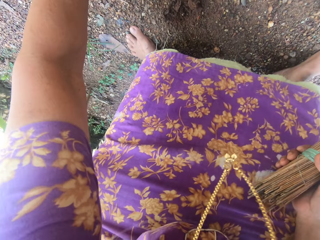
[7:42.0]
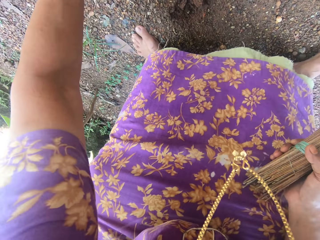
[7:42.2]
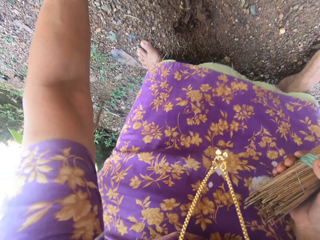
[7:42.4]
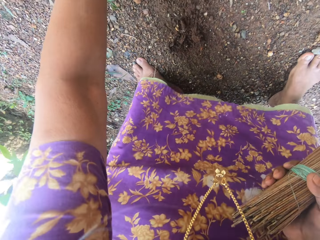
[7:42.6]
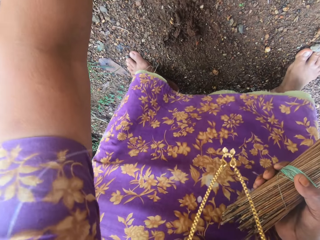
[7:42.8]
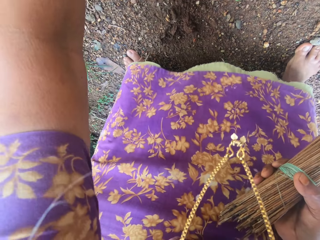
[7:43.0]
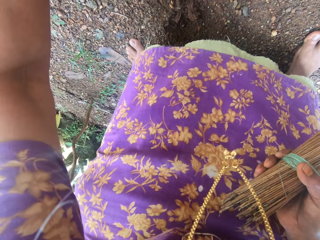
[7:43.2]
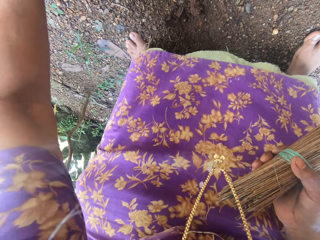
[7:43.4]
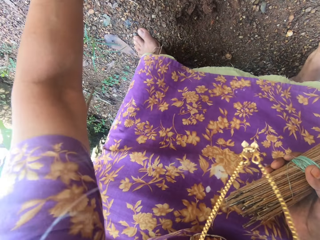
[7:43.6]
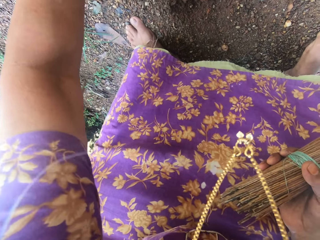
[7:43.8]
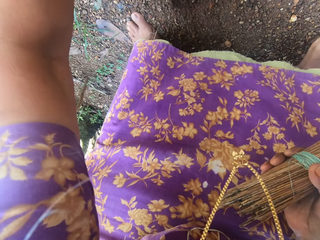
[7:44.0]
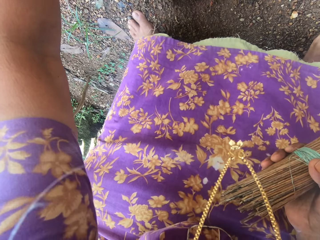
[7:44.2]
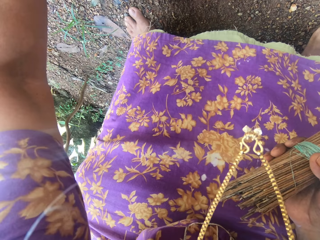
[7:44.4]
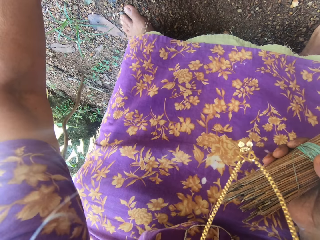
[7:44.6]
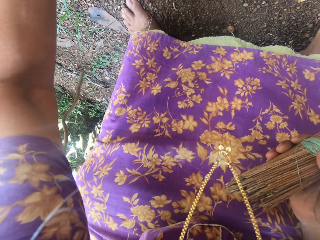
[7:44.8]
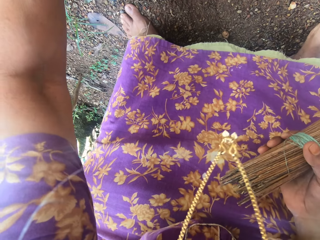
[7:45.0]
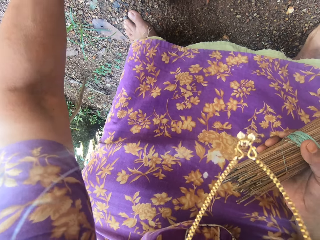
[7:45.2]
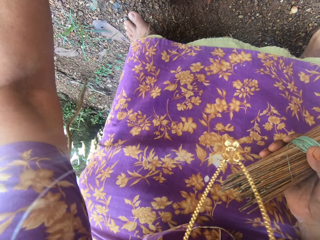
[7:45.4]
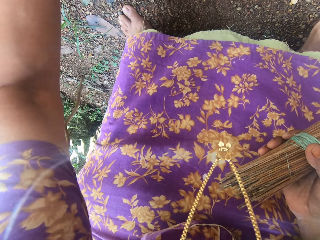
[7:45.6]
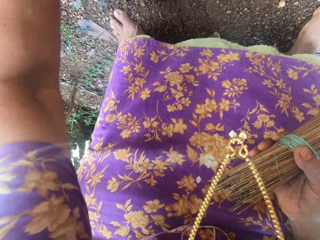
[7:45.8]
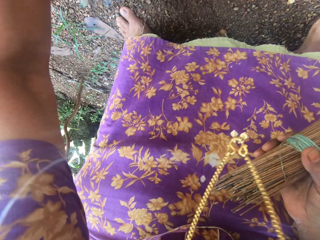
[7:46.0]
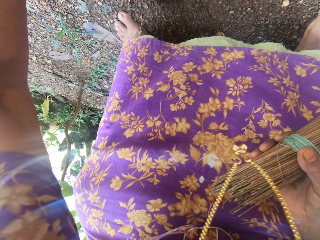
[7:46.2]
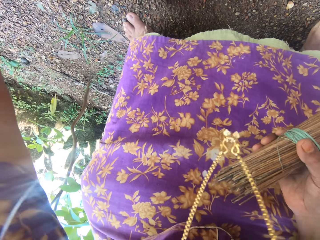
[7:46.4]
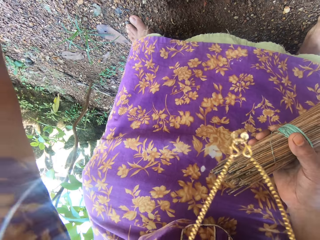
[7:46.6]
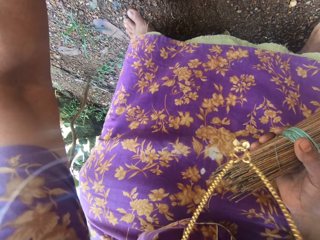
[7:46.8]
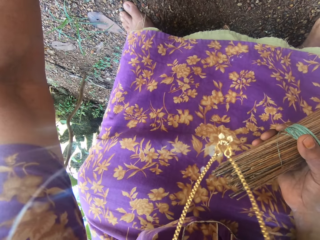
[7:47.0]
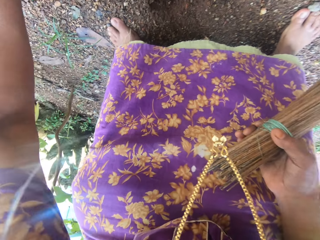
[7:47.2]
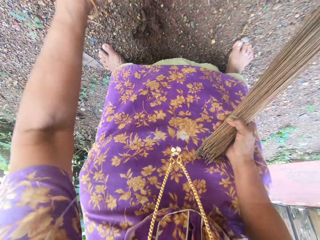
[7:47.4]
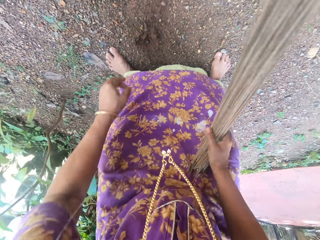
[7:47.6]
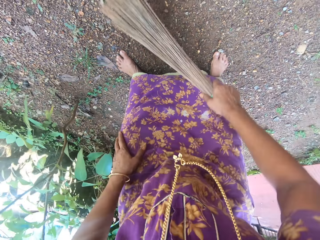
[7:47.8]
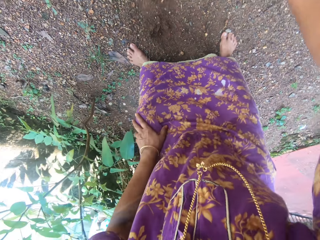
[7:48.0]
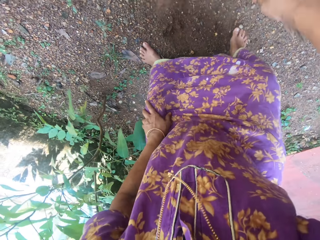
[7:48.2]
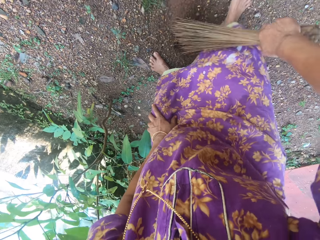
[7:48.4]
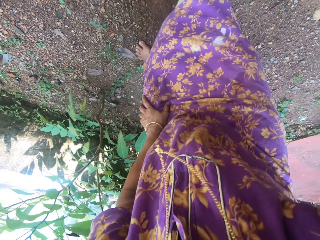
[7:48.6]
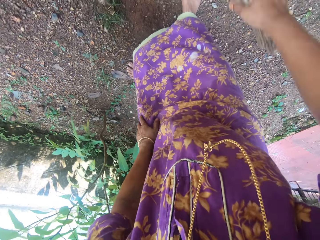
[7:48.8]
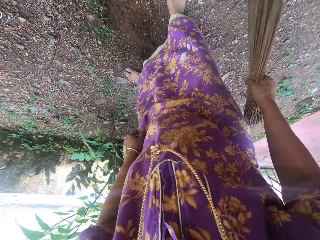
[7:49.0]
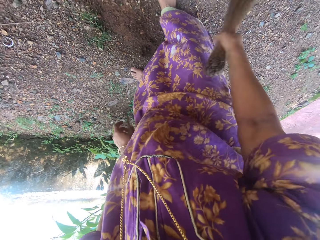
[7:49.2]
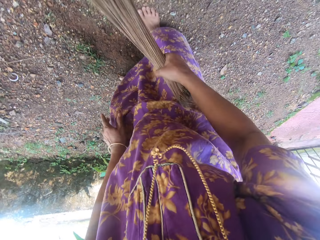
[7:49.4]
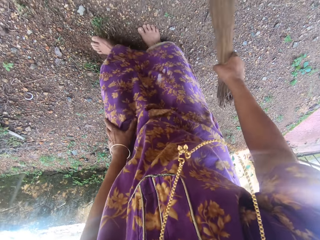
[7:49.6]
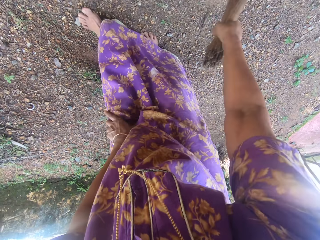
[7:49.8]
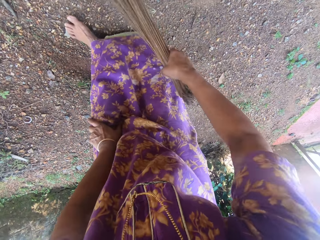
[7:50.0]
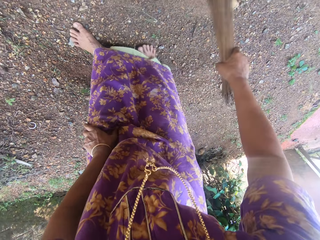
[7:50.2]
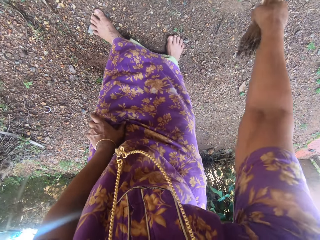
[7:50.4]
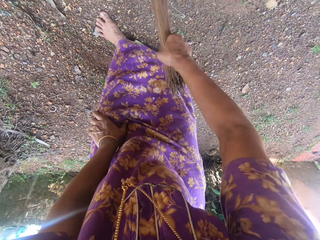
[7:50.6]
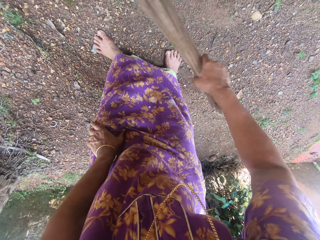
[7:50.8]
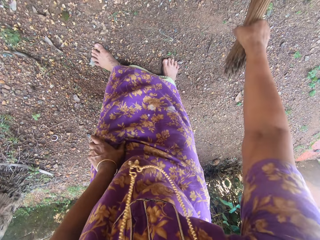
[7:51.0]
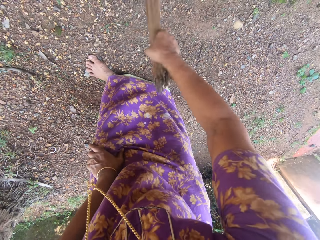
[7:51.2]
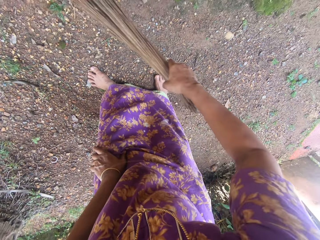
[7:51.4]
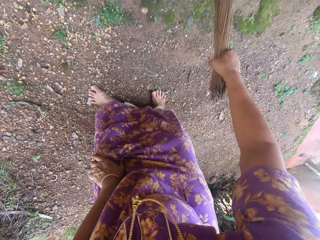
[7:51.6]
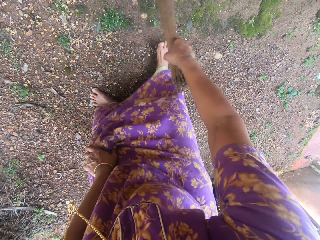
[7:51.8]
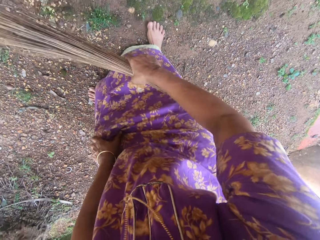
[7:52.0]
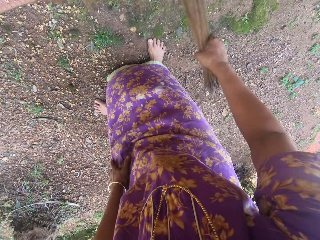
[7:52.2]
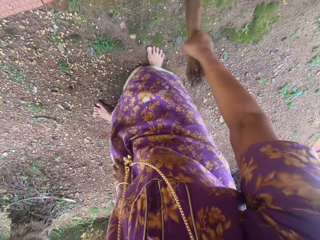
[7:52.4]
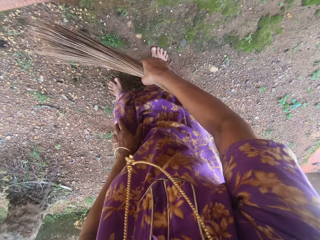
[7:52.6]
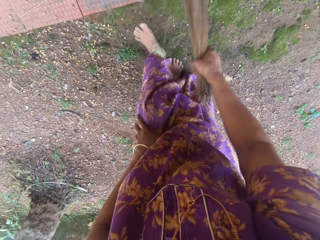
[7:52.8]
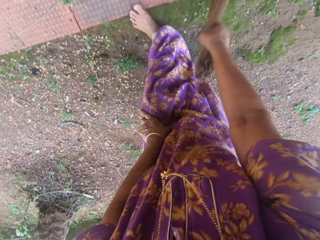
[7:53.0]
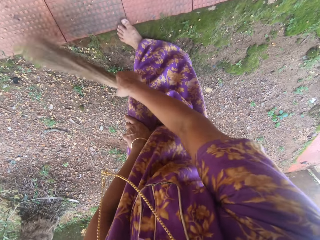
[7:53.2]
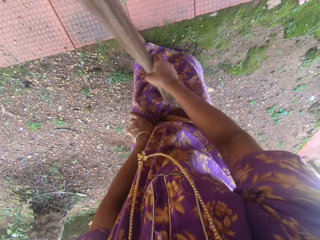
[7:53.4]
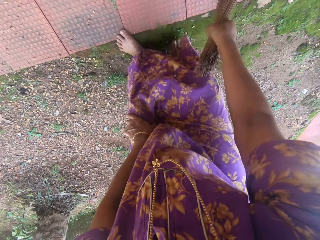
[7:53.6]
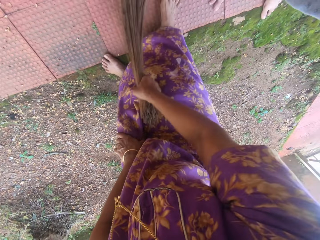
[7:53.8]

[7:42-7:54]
The camera wearer uproots grass. They sweep the compound.

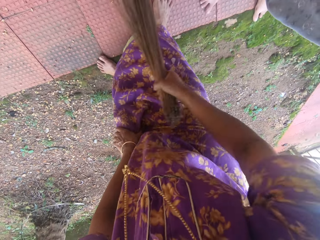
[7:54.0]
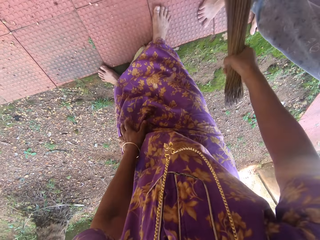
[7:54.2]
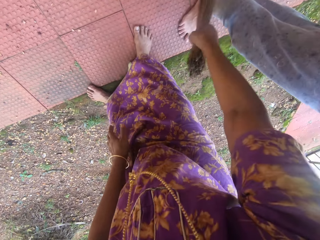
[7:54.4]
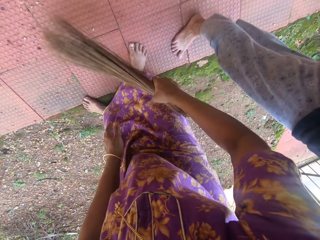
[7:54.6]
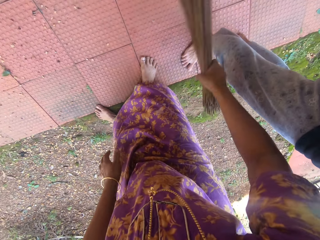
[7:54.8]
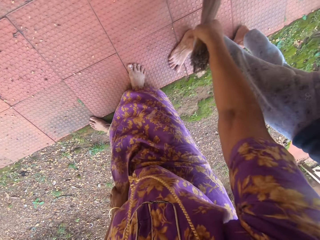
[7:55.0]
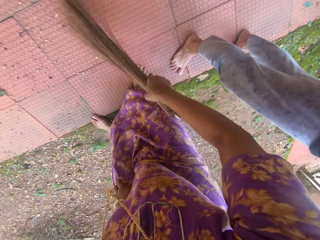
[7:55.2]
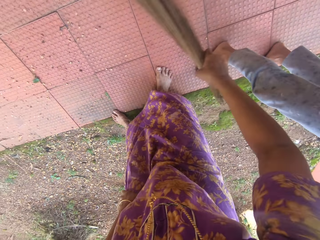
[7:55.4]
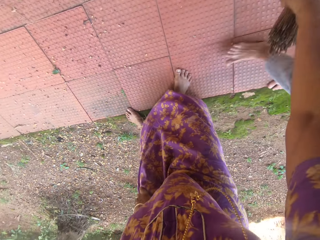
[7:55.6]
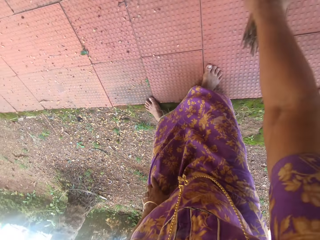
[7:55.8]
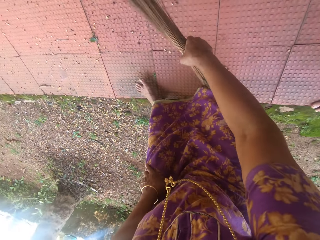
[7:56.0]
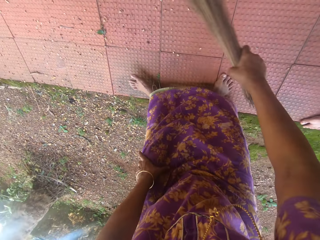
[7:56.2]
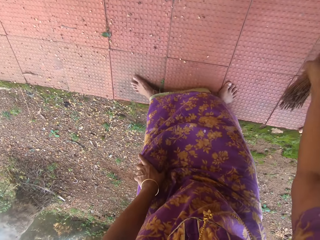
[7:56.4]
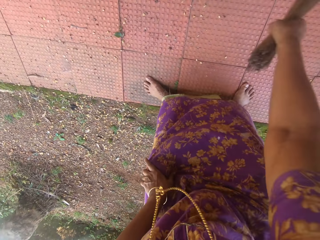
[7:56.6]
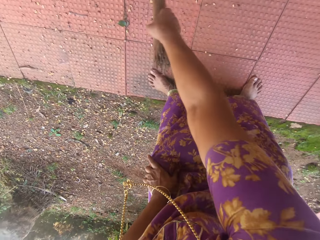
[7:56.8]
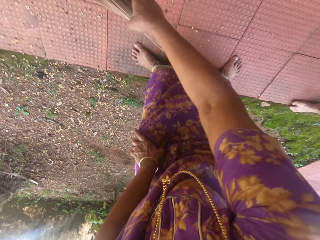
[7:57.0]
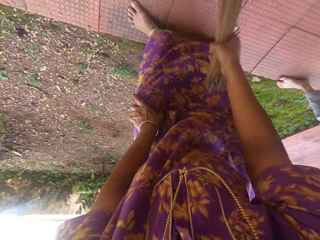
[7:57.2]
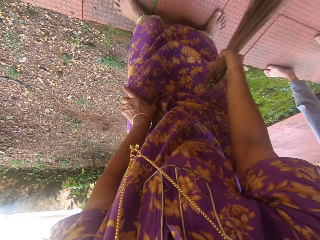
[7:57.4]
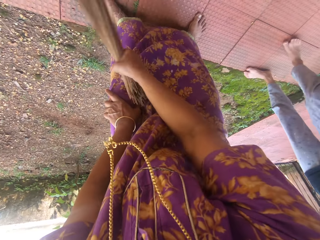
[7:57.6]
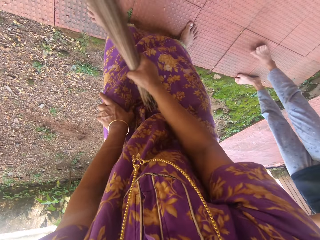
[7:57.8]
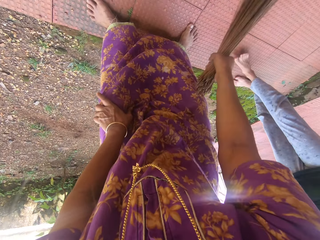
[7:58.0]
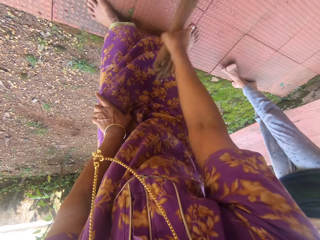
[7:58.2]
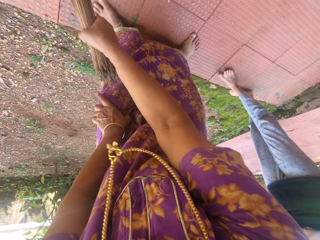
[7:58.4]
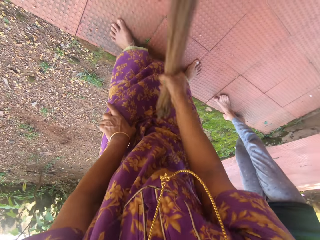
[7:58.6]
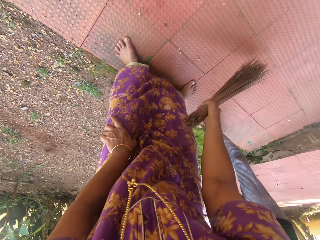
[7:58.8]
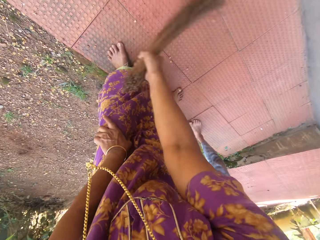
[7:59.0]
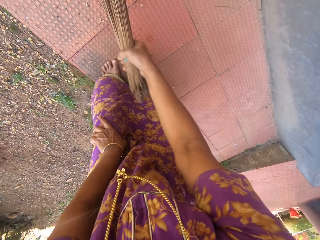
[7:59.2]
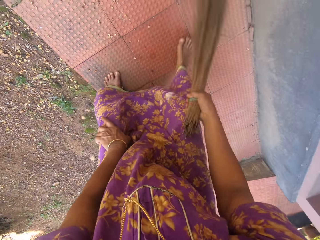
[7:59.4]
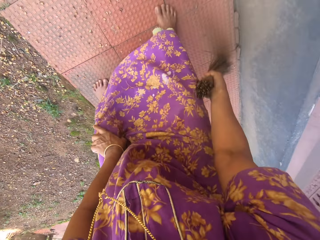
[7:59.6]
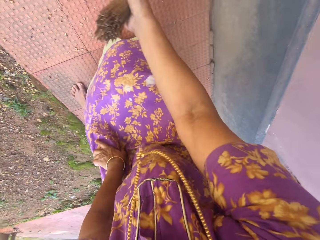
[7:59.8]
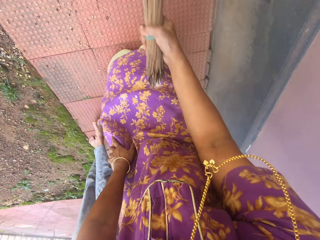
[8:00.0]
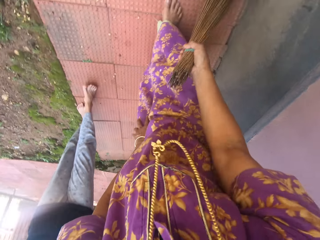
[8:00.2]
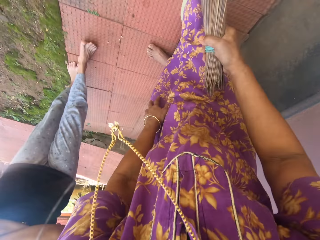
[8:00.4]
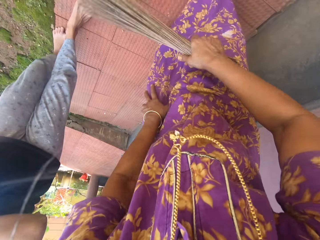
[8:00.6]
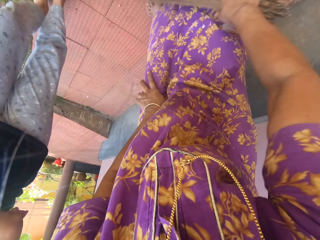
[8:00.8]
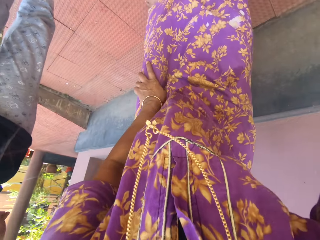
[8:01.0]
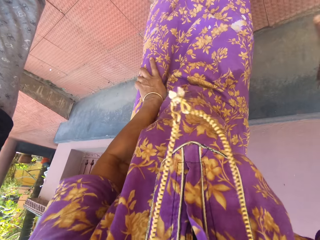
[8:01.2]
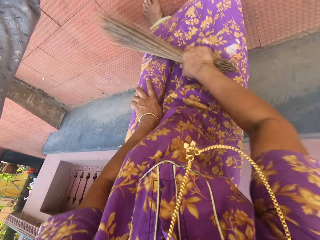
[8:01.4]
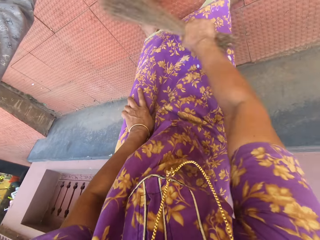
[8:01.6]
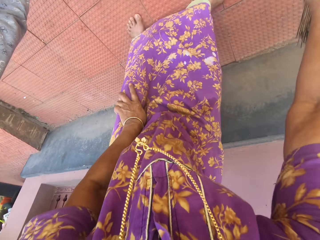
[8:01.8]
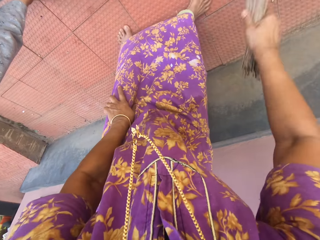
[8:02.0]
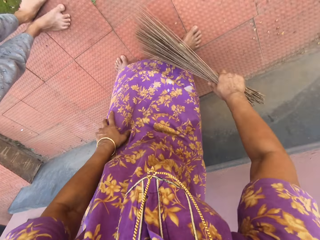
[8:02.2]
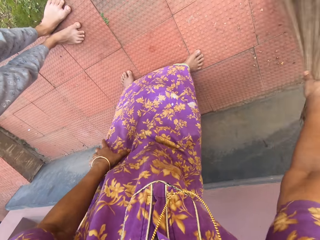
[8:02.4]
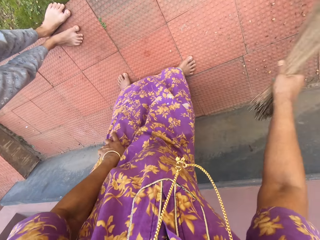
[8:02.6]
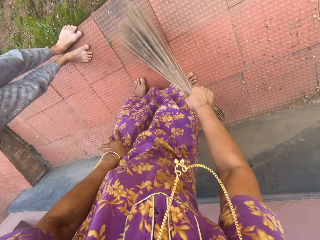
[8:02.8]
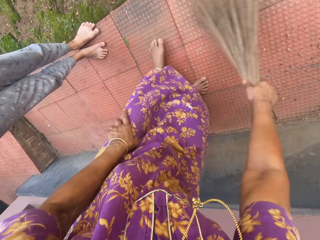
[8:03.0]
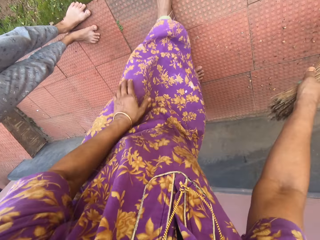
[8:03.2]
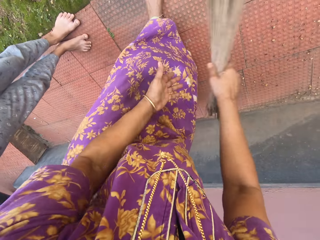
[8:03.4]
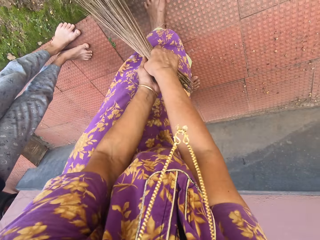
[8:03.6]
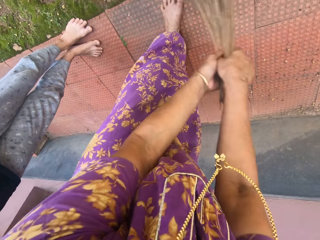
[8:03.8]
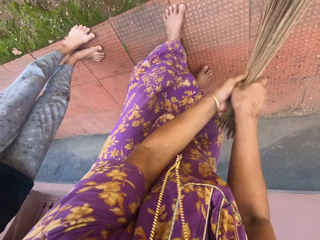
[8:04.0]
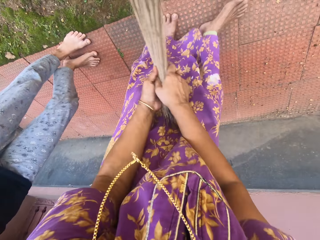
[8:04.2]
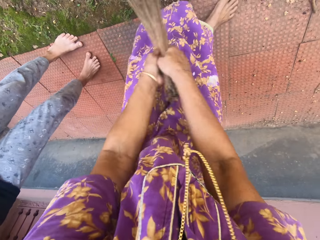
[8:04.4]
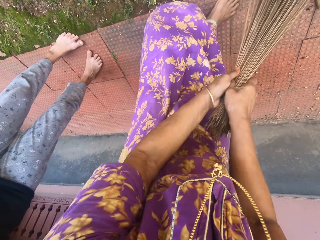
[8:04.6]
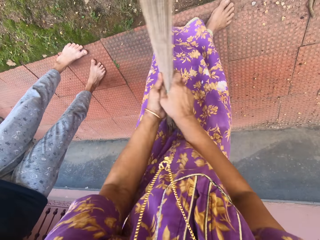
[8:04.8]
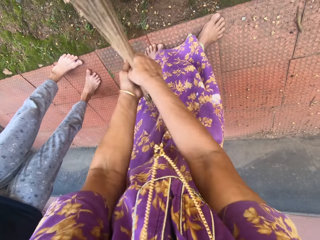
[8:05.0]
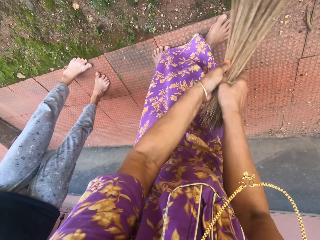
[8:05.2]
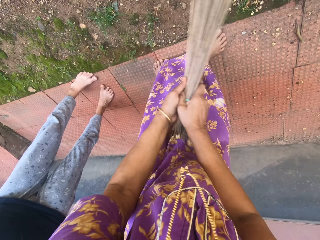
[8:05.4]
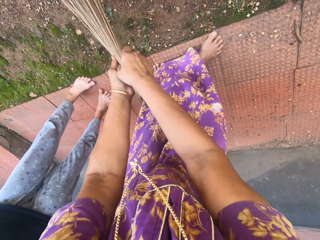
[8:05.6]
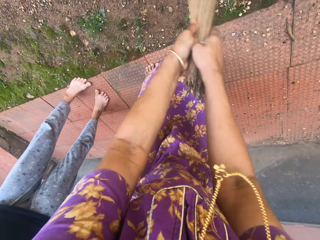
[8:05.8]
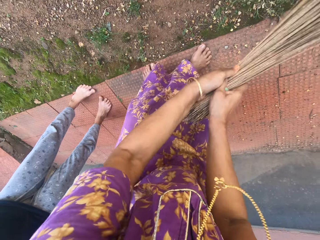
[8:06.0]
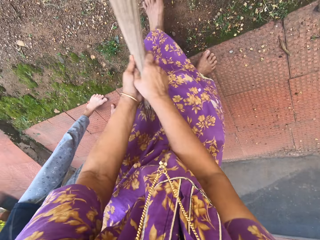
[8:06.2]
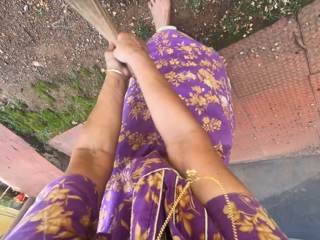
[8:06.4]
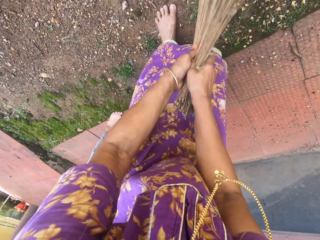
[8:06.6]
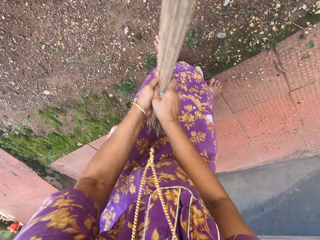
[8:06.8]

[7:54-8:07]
The camera wearer talks with a lady. They sweep the compound. They talk with the lady. They sweep the compound. They talk with the lady. They sweep the compound.
